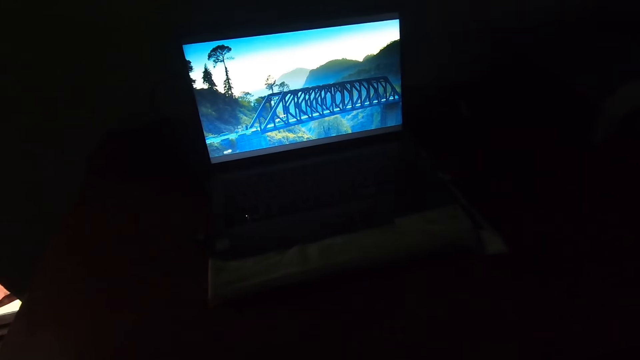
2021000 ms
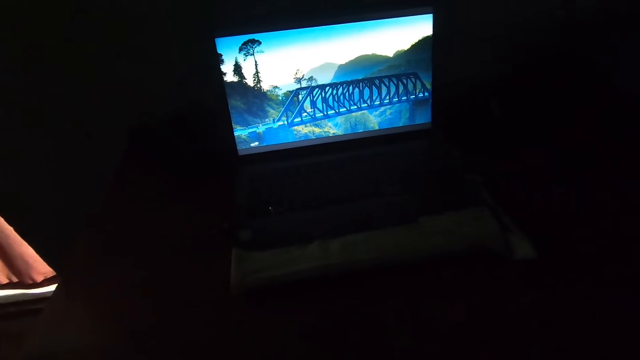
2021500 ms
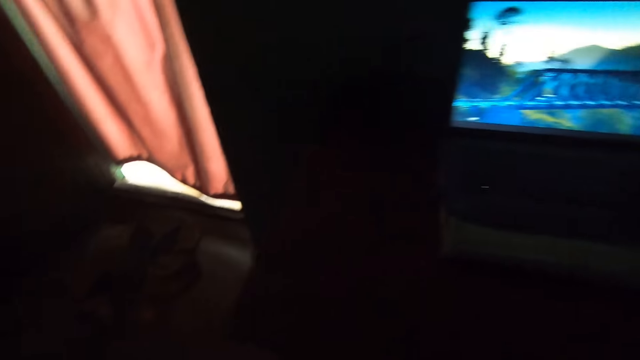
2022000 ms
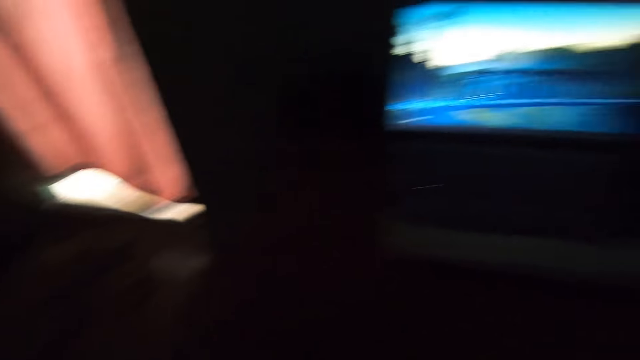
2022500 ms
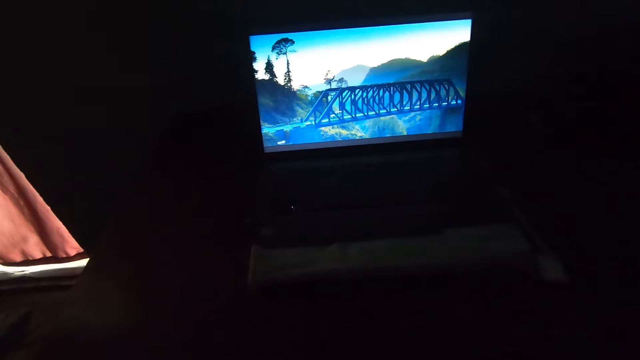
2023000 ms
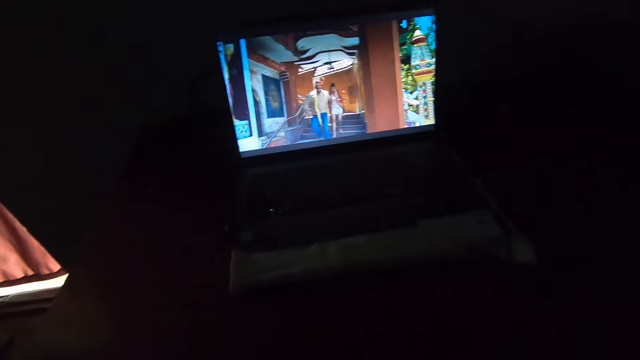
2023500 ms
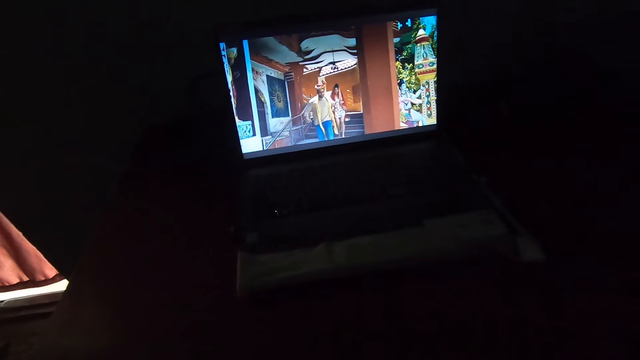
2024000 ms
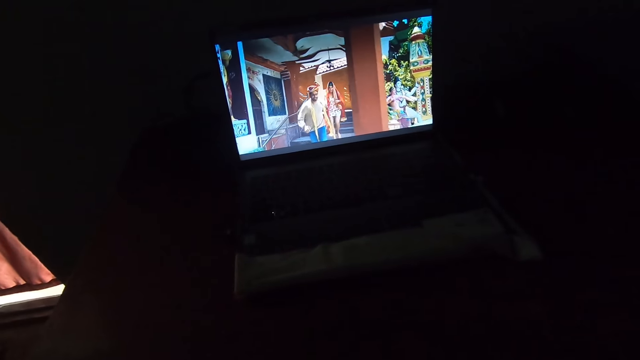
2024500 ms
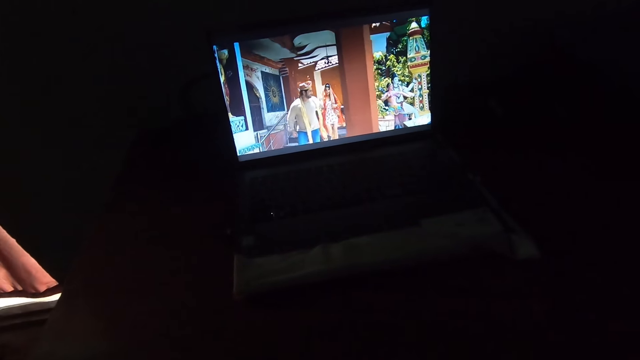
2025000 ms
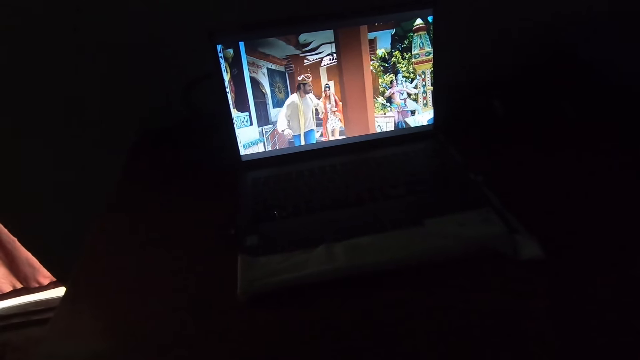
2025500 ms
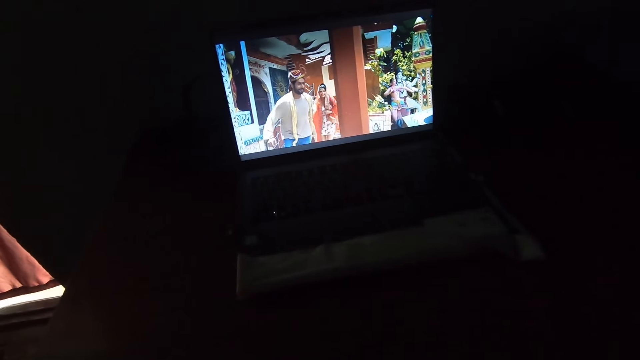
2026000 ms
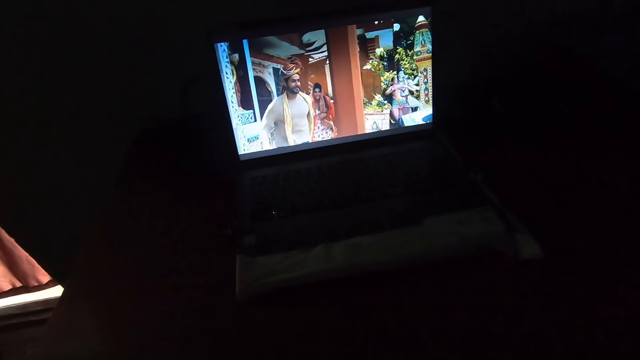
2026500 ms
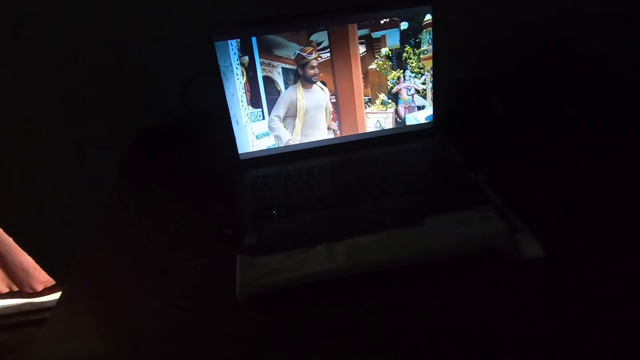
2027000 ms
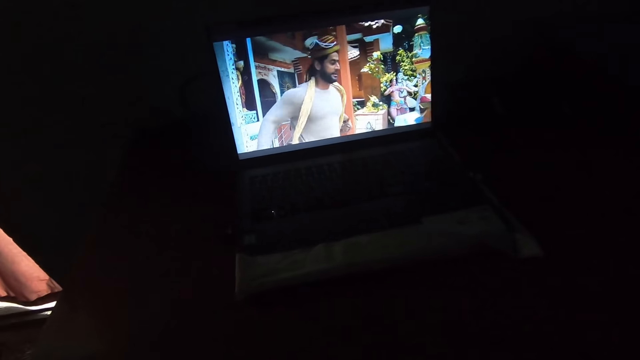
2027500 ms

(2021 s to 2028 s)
The camera wearer looks at the window. They watch a movie on the laptop.

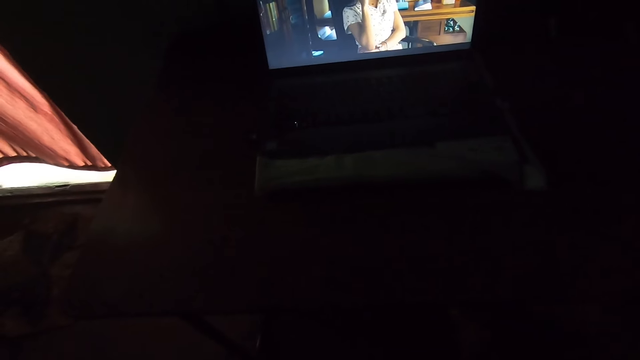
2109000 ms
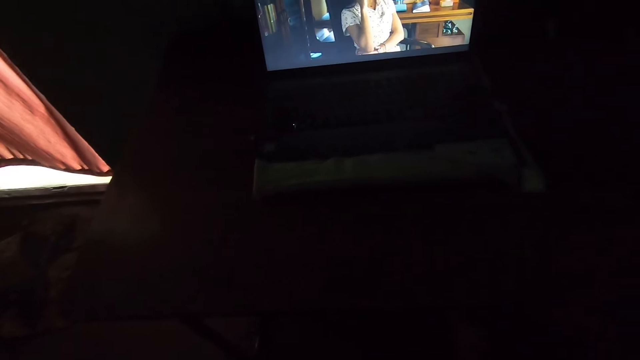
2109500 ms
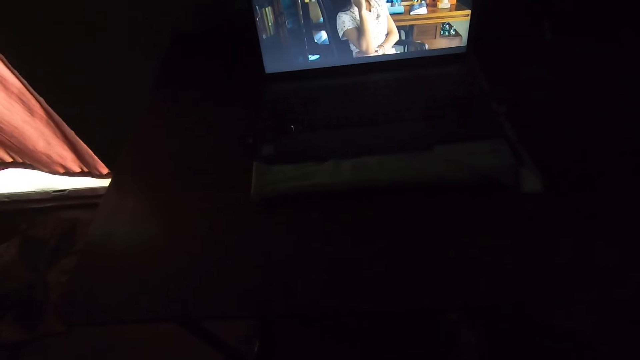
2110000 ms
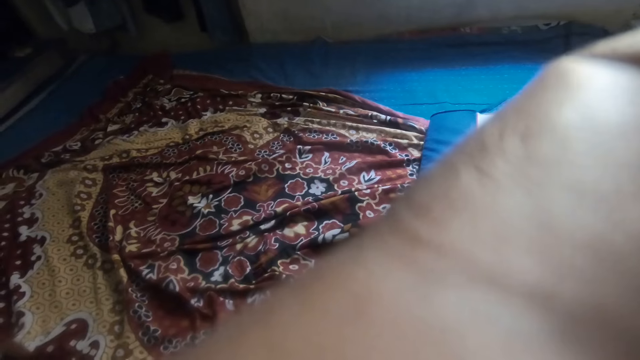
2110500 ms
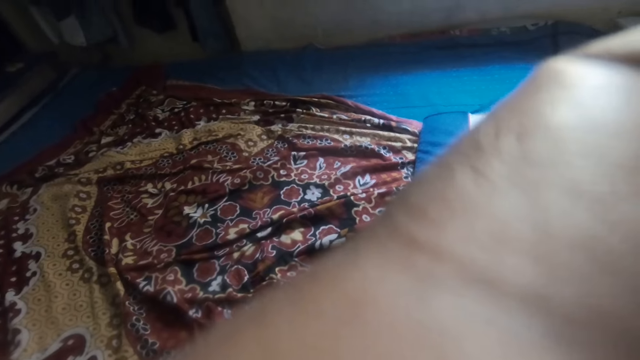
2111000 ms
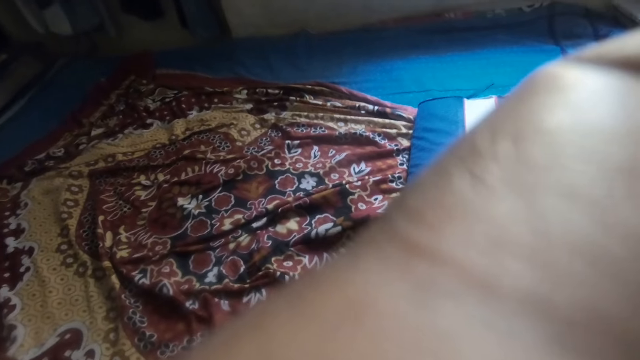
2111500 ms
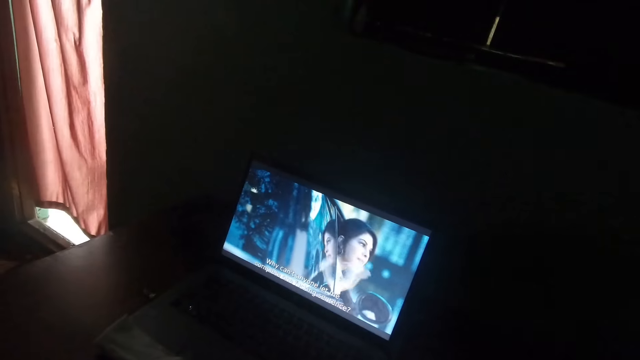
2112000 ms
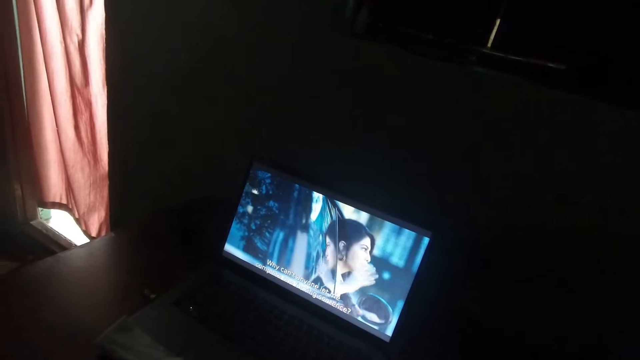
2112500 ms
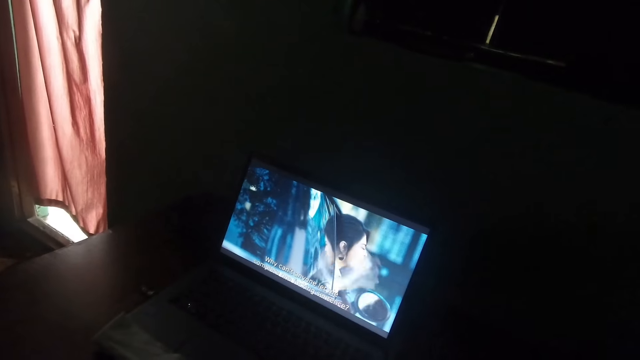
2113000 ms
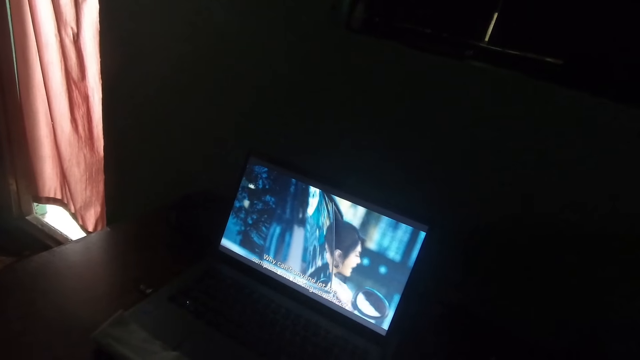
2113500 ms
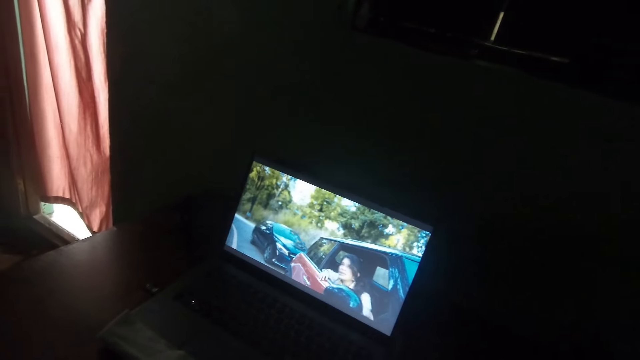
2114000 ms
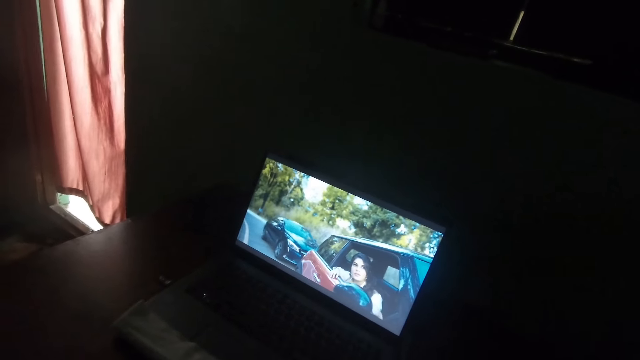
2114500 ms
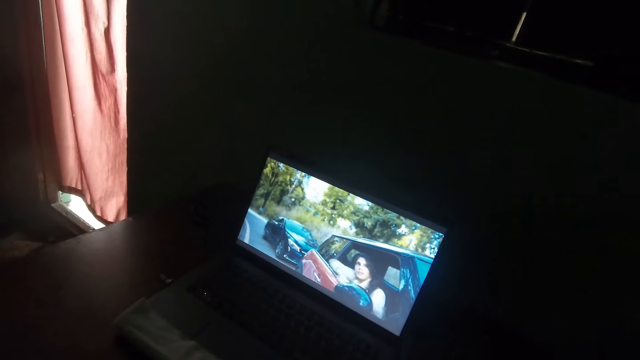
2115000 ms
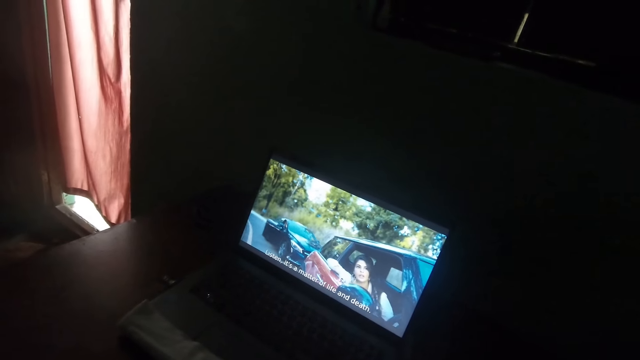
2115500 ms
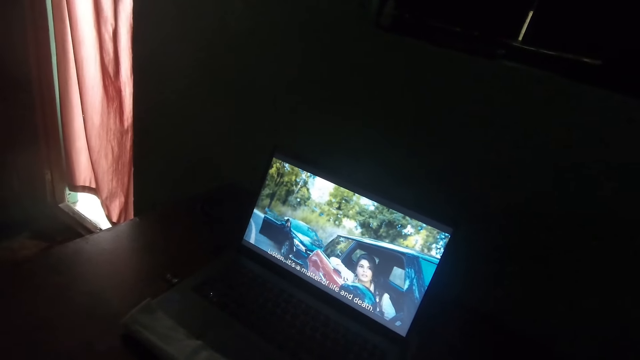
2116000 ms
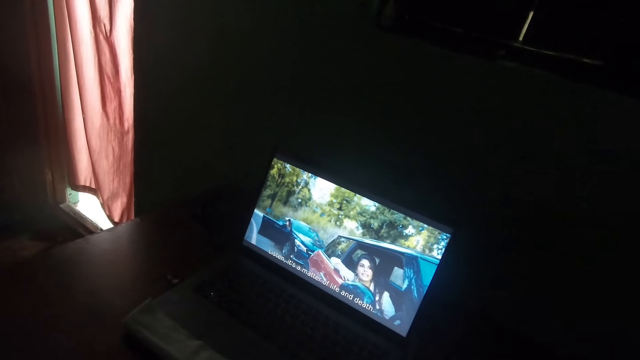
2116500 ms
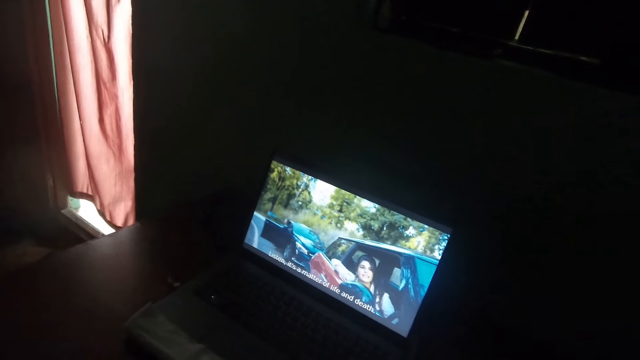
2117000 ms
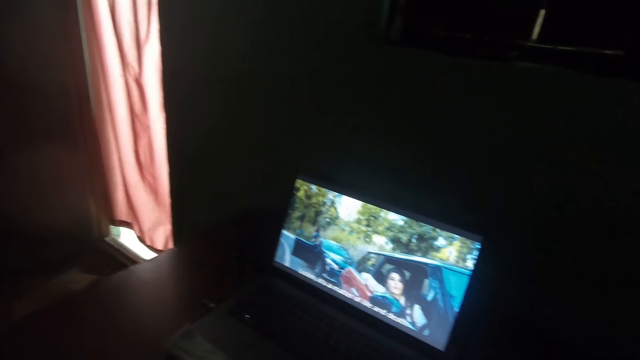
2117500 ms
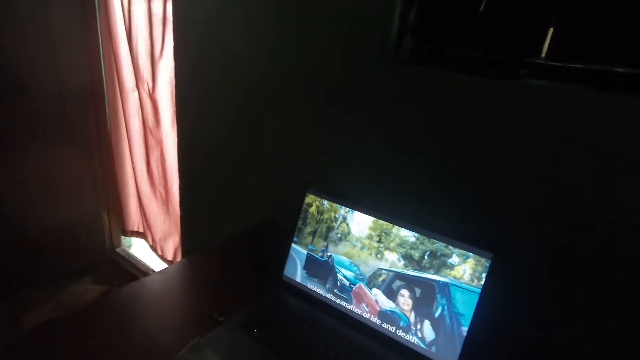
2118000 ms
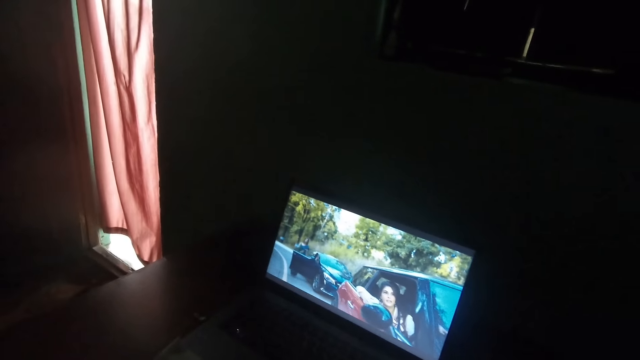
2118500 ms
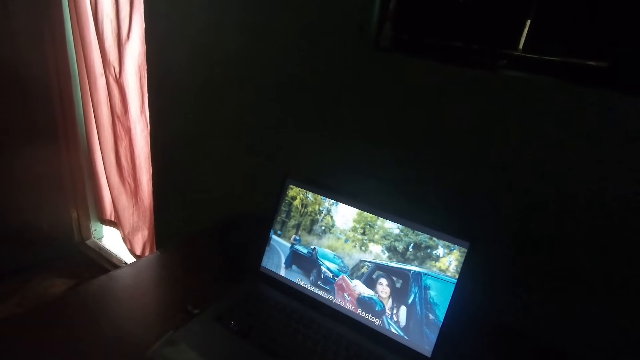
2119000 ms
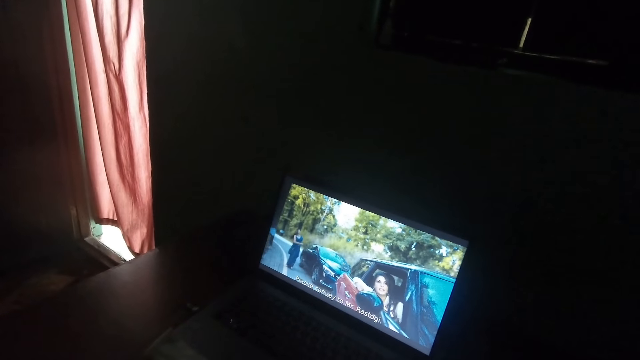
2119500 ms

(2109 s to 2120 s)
The camera wearer adjusts the camera. They continue watching a movie from the laptop on the table.
